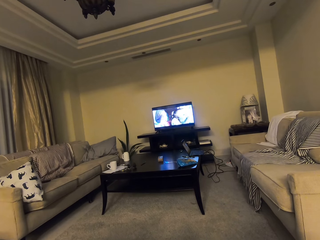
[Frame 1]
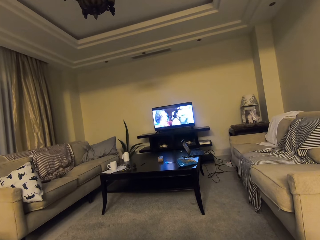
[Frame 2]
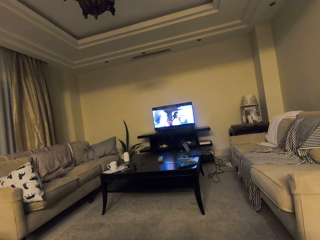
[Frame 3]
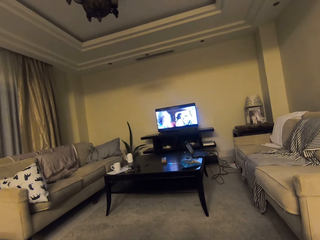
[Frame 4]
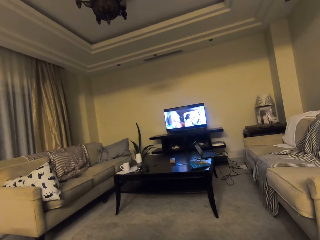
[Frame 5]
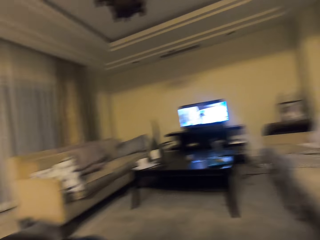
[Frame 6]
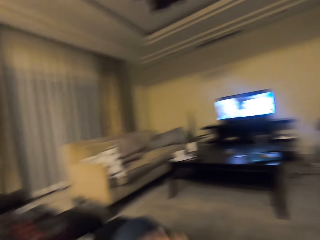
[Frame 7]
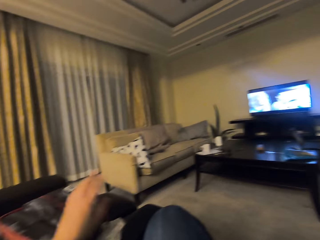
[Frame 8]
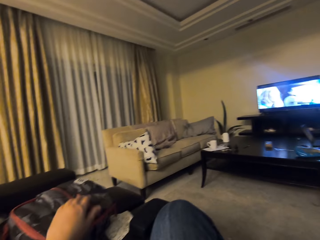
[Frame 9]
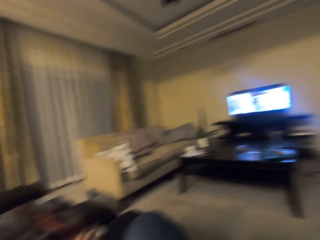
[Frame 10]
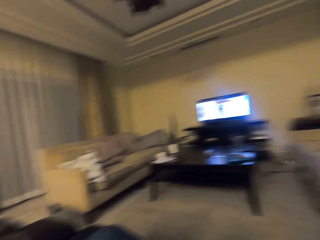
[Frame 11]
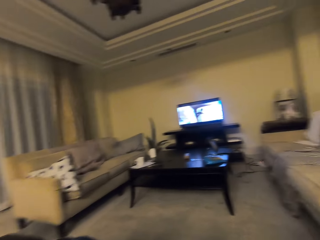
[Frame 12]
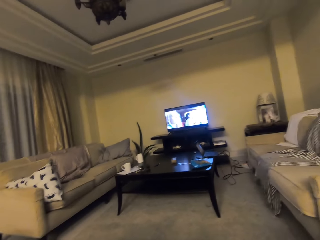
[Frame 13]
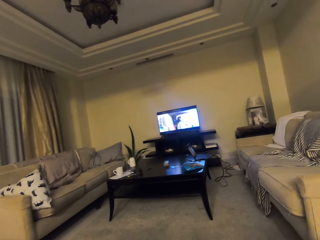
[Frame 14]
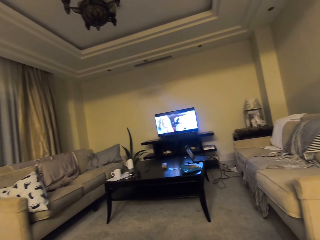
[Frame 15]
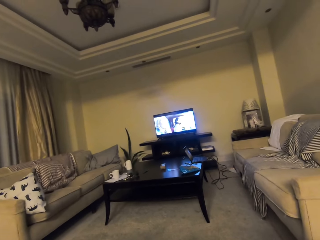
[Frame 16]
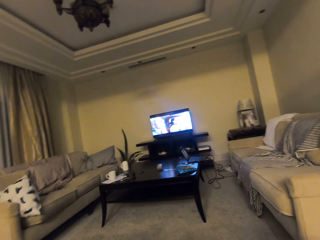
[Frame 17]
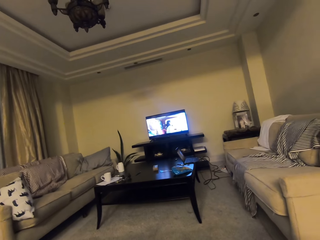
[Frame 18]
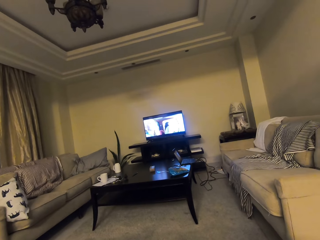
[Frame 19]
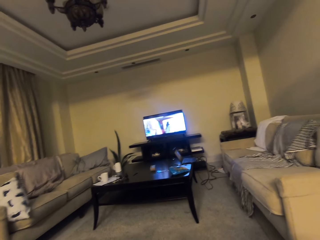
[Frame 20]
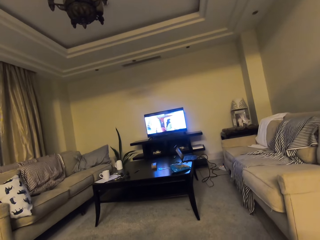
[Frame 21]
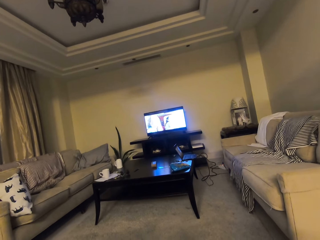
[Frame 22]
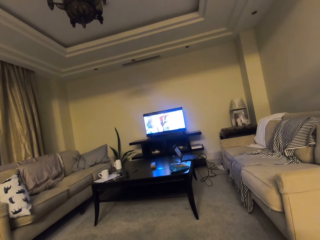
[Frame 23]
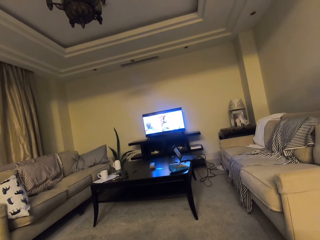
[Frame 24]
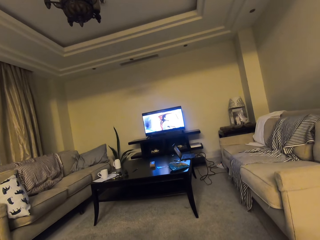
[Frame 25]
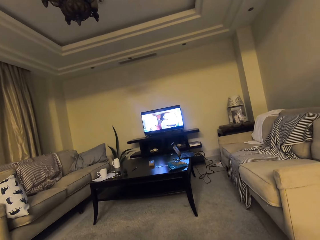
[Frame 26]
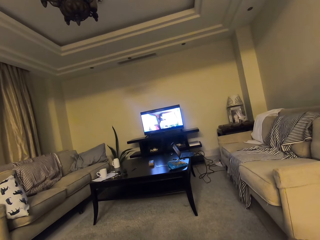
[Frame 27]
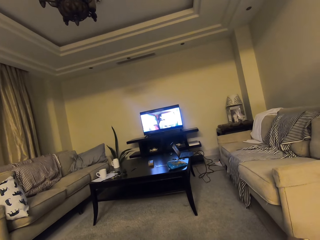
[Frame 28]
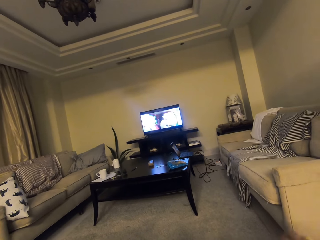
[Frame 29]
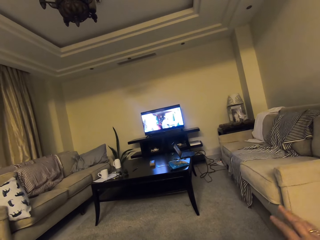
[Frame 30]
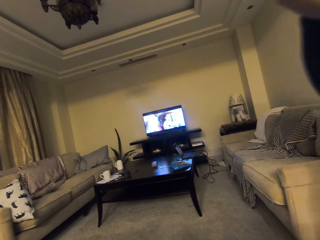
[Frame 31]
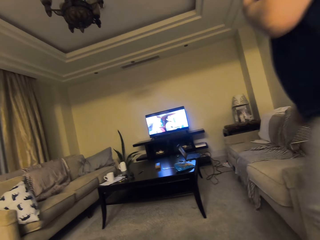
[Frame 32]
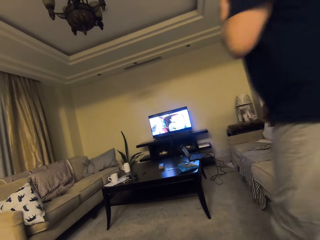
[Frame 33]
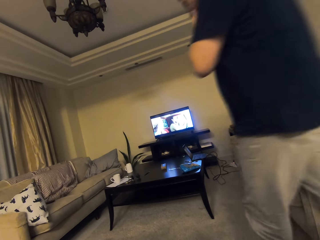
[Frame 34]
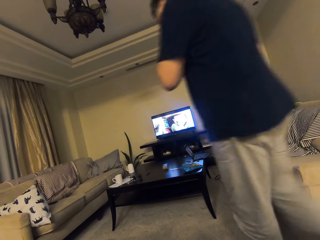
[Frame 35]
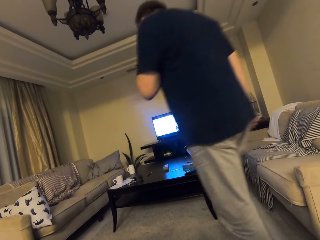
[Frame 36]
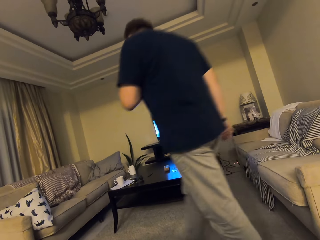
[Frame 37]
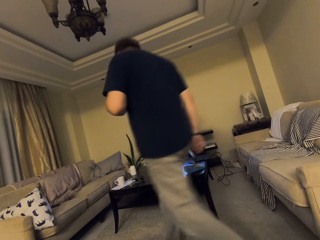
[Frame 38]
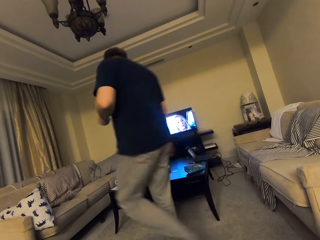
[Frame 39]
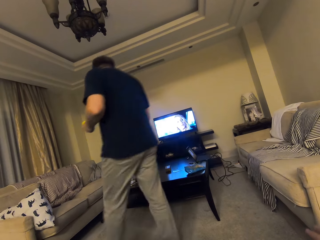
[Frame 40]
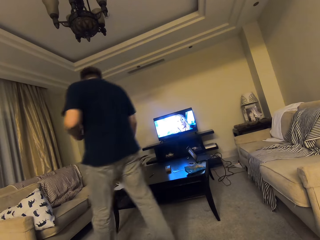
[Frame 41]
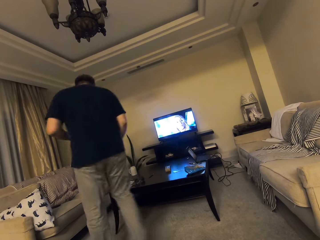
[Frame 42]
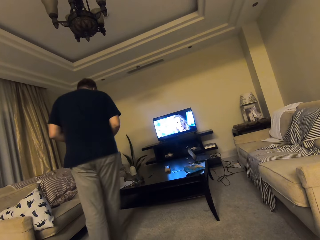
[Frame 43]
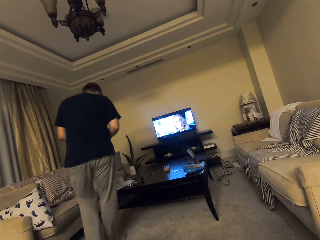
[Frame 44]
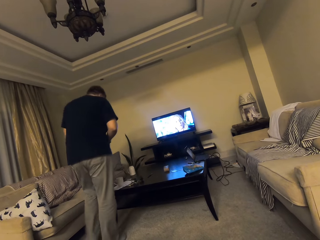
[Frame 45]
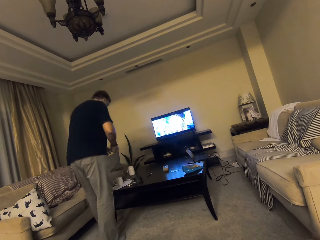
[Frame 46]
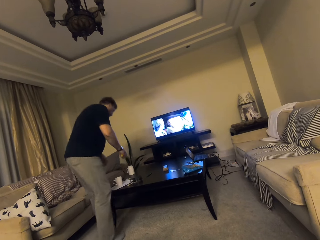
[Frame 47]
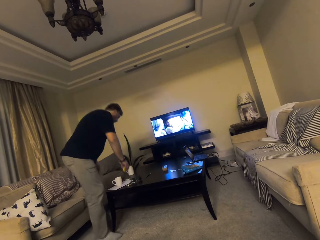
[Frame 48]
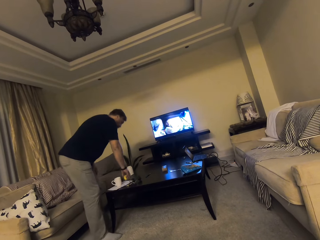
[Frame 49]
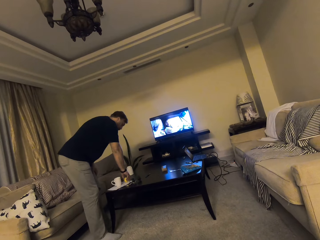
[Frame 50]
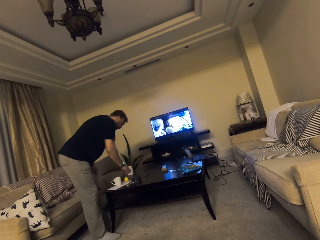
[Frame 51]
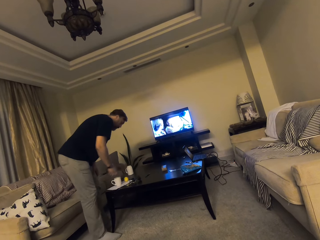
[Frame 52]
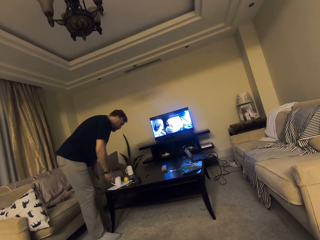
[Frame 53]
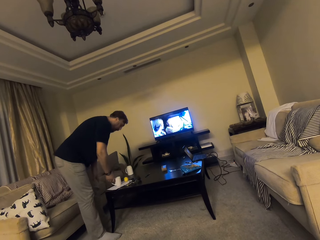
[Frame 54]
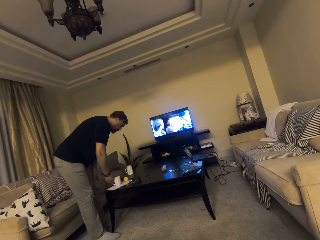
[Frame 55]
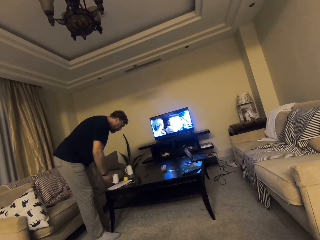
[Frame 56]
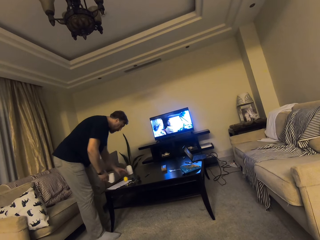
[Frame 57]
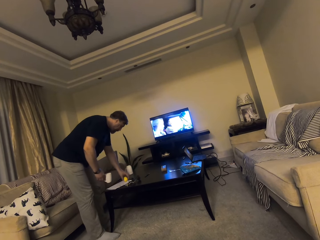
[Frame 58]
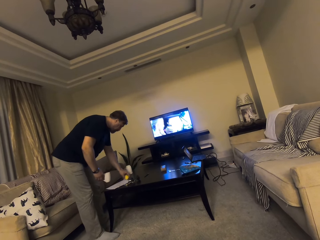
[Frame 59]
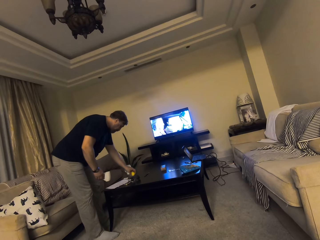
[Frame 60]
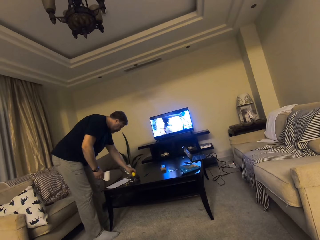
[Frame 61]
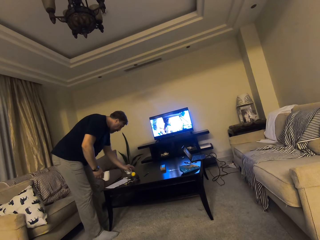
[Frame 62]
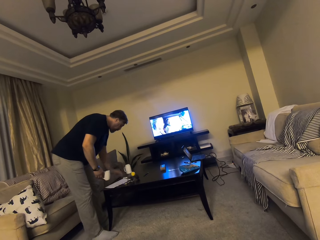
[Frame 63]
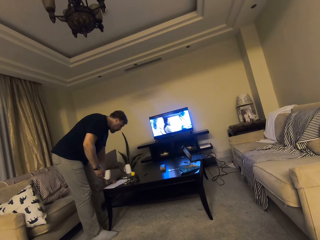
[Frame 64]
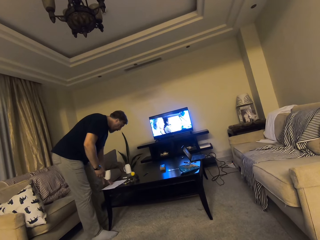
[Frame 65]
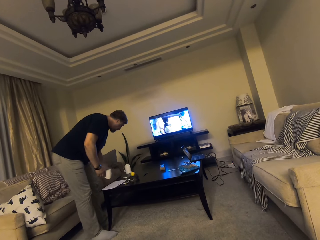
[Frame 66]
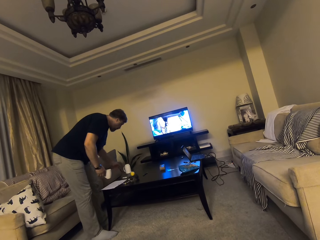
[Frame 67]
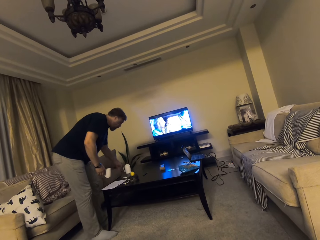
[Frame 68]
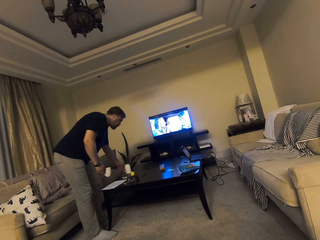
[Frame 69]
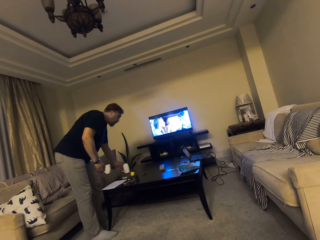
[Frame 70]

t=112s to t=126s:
The camera wearer moves the left hand. They stretch the hand. They converse. They watch the television. A man passes in front of the camera wearer. The man walks to the couch. The man picks up cups on the table.

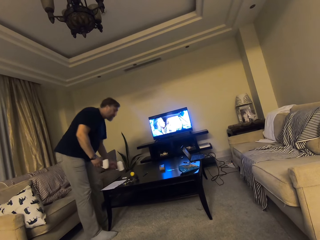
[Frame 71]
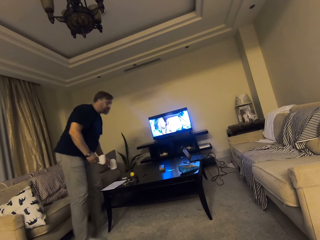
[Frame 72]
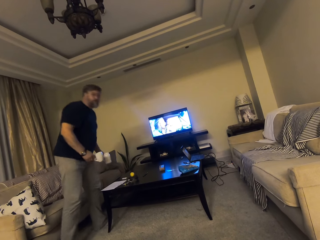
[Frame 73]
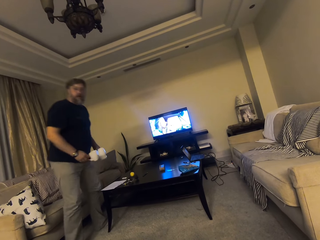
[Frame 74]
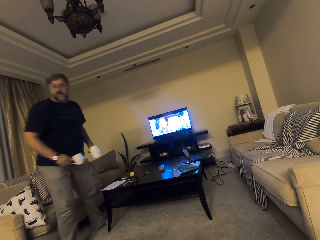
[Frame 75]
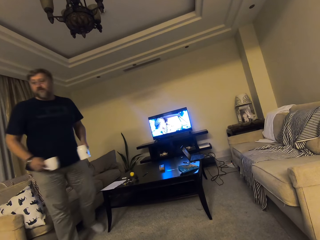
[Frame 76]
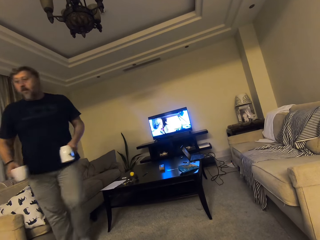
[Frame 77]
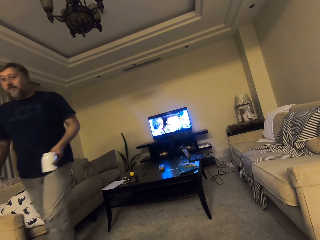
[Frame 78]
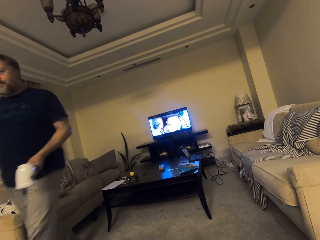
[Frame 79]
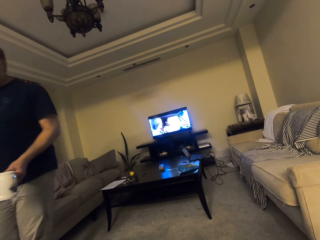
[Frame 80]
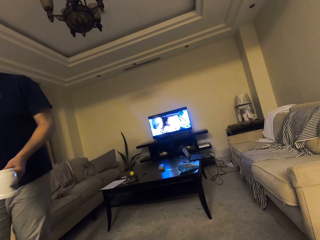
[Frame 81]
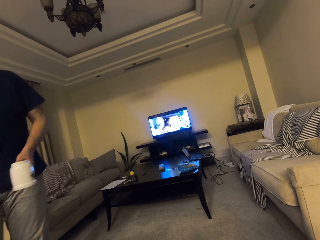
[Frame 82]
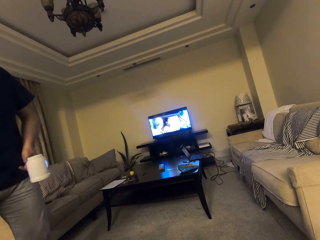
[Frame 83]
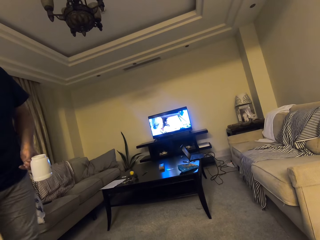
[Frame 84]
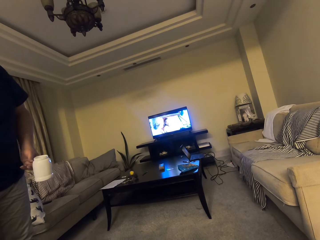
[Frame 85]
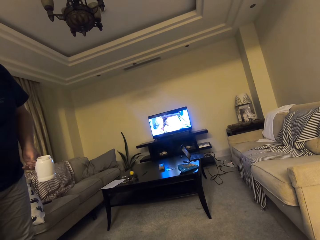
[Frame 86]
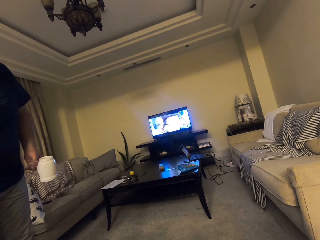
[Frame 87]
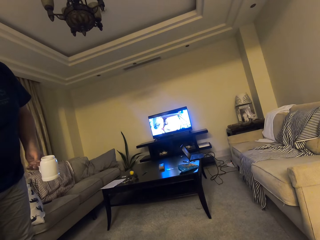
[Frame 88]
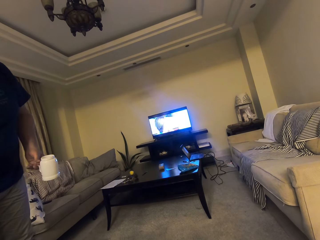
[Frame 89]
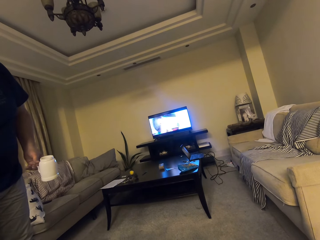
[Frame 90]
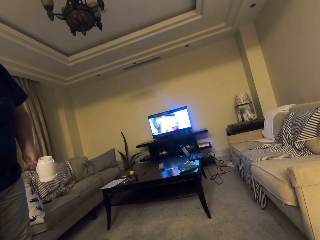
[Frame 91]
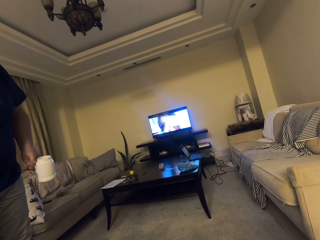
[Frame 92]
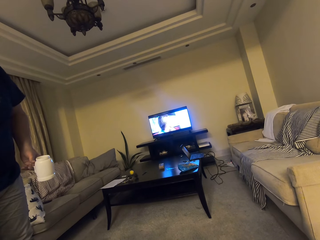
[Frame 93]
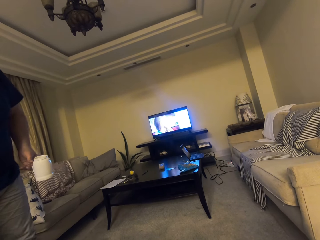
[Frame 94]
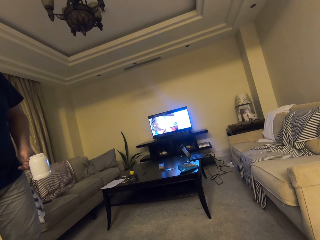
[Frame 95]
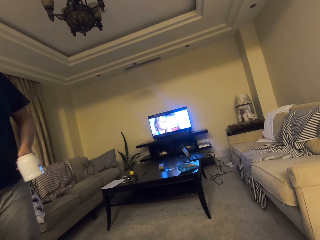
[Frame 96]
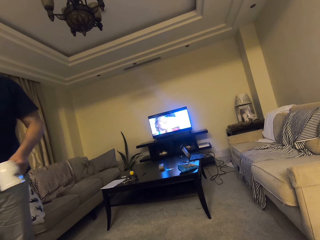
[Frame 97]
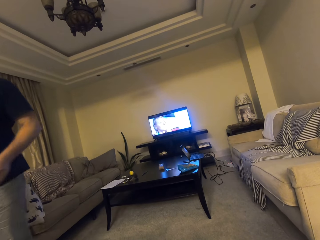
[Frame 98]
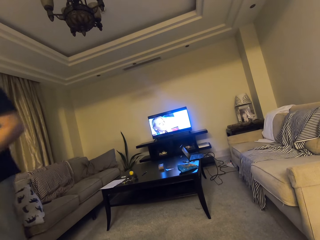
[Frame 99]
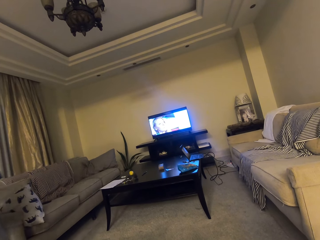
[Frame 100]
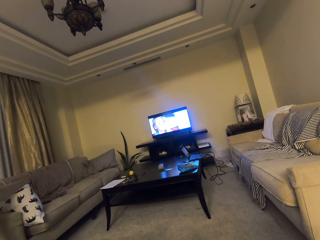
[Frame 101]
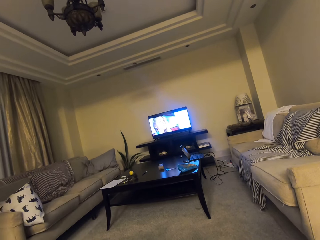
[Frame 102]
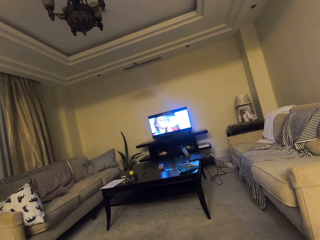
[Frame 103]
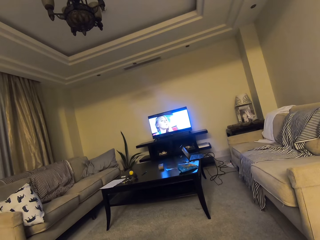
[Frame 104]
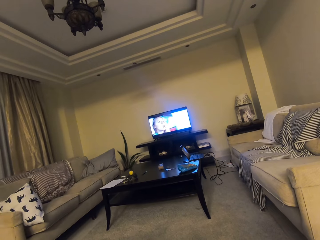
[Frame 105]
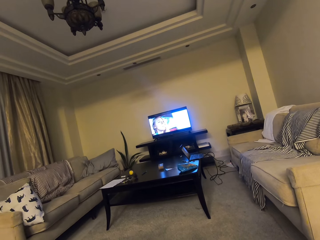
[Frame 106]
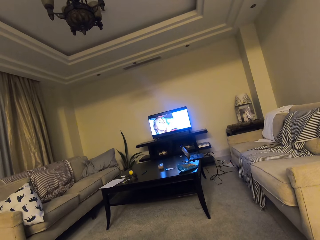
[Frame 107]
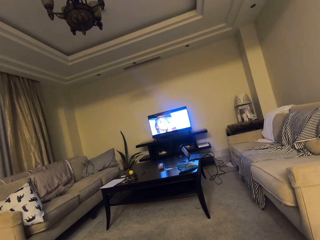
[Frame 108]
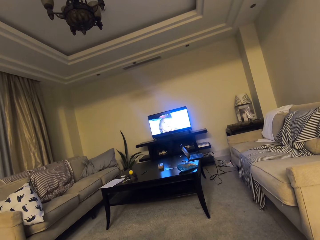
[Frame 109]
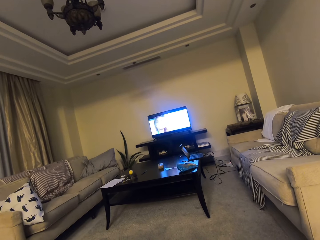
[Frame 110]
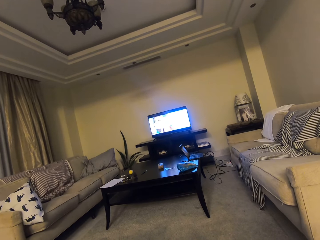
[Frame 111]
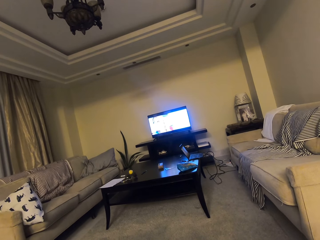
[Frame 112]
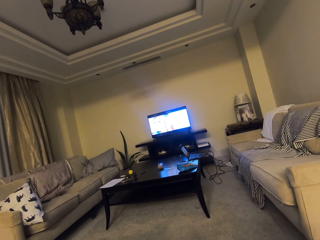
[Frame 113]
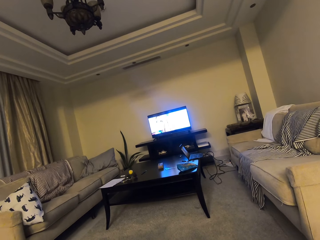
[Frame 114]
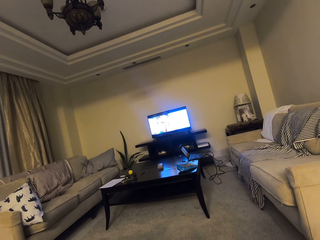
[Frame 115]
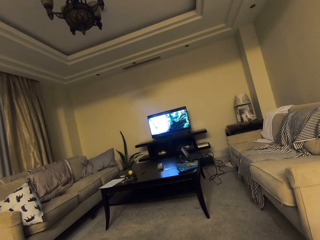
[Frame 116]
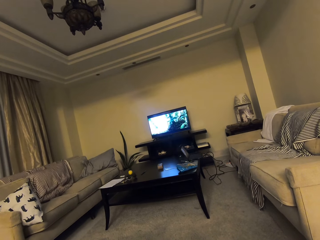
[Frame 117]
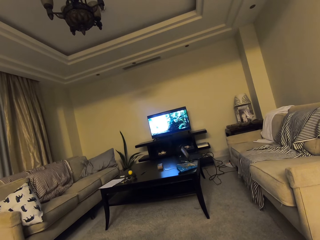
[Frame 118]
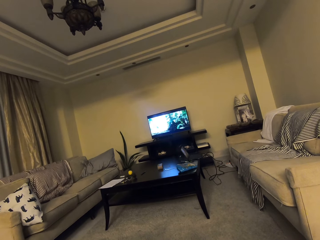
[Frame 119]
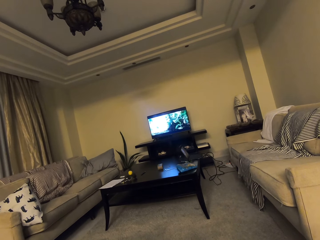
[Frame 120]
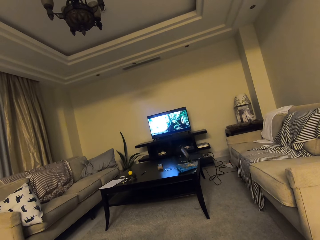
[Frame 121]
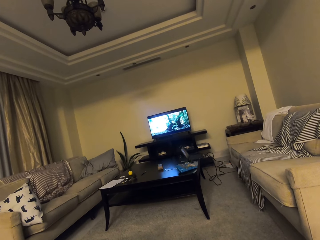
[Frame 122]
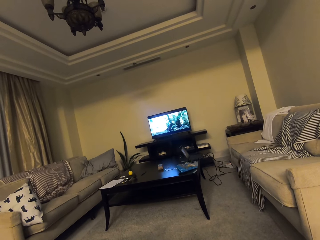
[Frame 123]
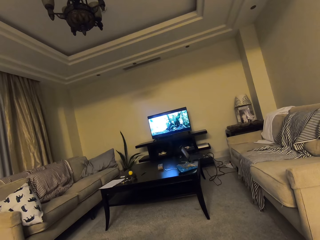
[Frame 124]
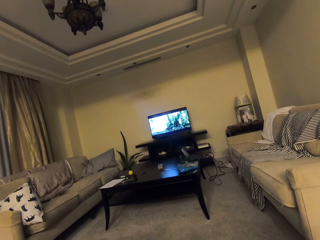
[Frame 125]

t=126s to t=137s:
A man walks near the camera wearer. The camera wearer watches the television. The man hands a cup to the camera wearer. The man stands beside the camera wearer. The man sits on the couch. The camera wearer watches the television.
